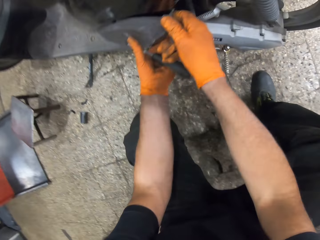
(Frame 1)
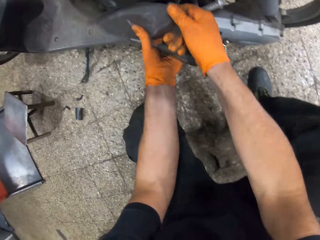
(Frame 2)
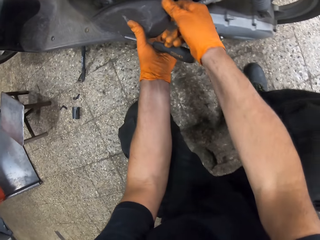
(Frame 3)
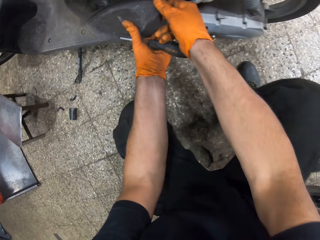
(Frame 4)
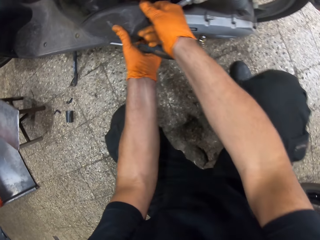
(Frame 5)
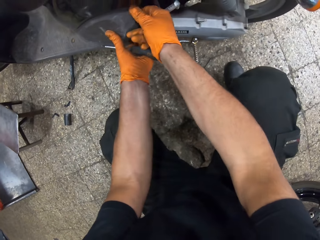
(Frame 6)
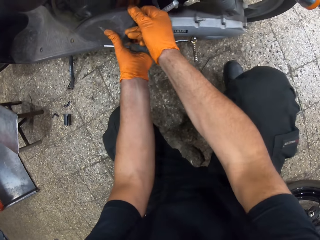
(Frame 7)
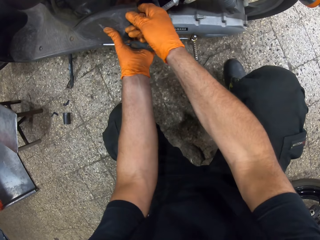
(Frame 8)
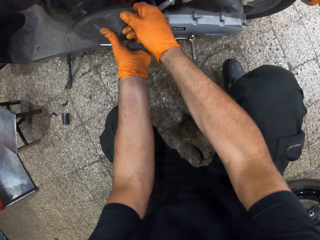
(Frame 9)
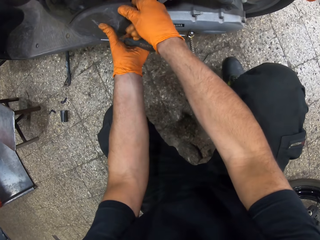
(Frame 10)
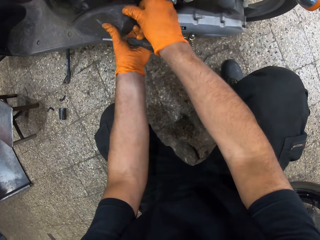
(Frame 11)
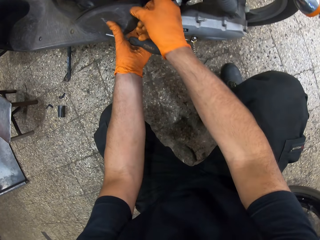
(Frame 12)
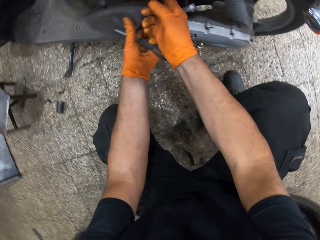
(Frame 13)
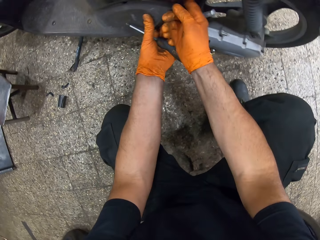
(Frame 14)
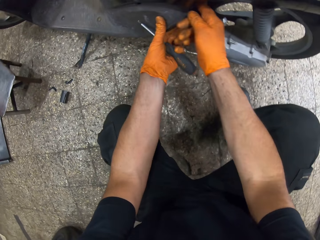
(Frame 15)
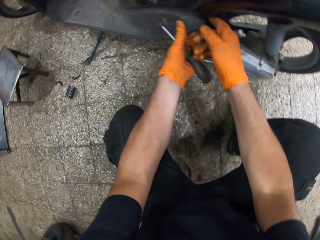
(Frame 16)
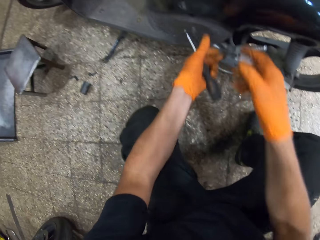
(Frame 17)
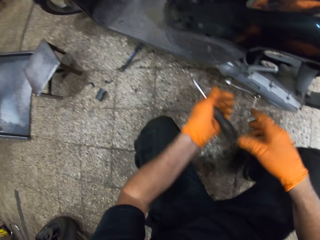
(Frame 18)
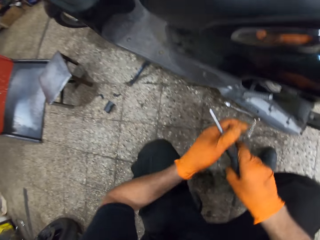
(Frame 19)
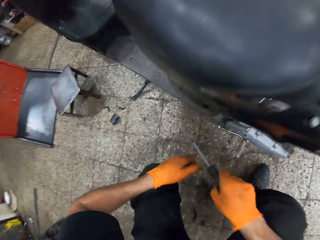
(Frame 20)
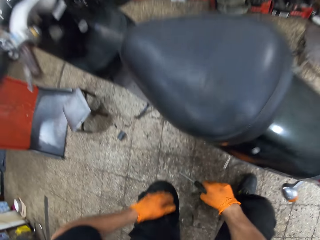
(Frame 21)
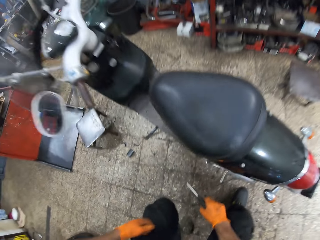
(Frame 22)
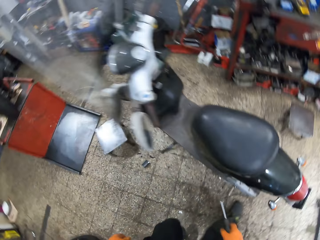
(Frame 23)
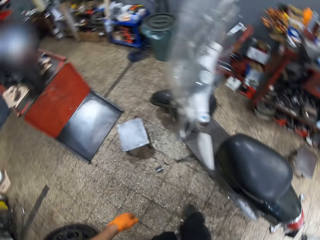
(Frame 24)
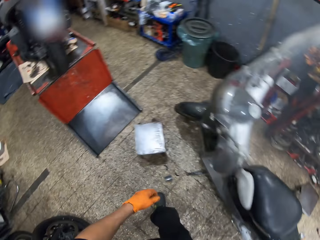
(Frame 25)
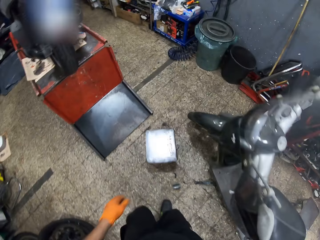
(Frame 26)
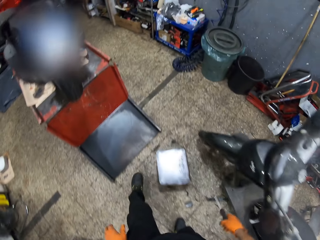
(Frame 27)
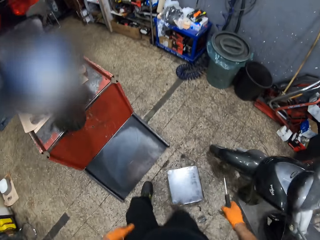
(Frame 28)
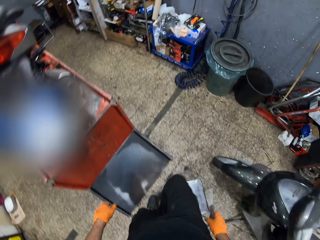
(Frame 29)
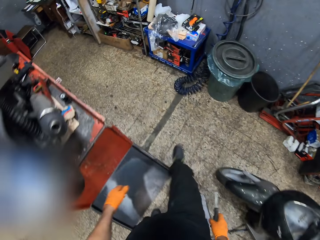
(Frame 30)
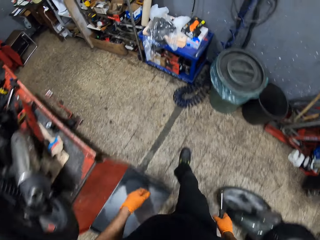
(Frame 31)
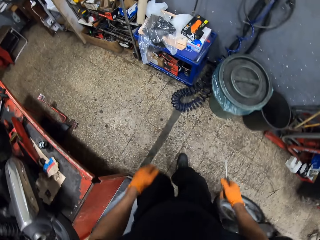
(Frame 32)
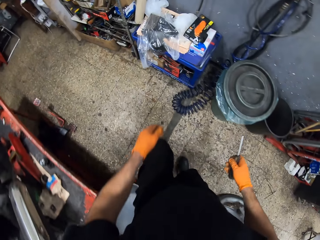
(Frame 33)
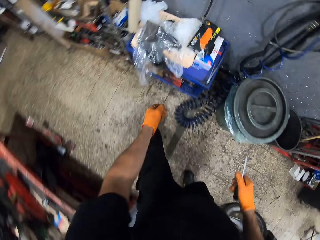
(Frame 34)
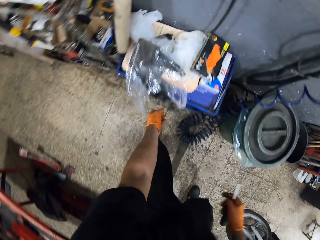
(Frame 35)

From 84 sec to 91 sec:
The camera wearer removes both hands from the scooter bike gear box. He passes the screwdriver in his left hand to his right hand. He stands beside the scooter bike. He moves towards a plastic table. He walks around.

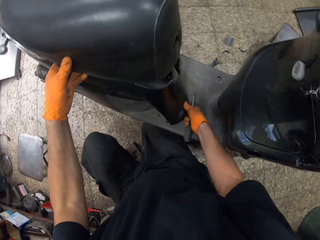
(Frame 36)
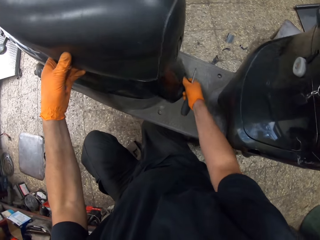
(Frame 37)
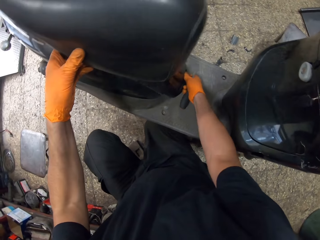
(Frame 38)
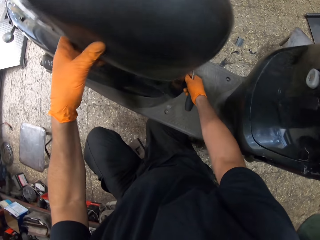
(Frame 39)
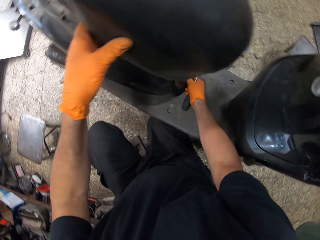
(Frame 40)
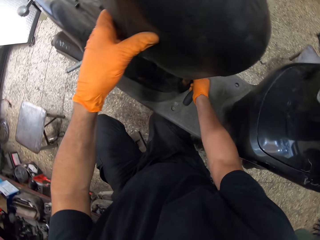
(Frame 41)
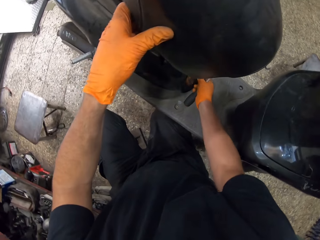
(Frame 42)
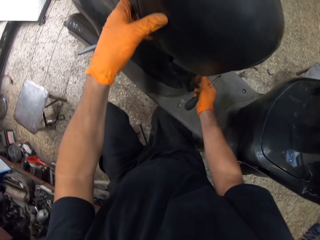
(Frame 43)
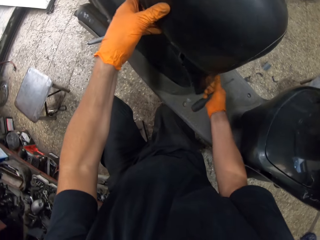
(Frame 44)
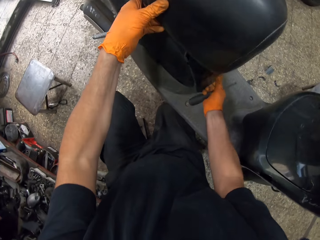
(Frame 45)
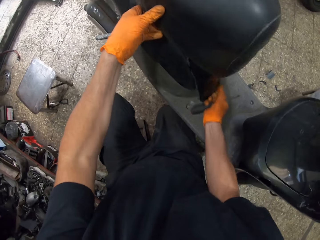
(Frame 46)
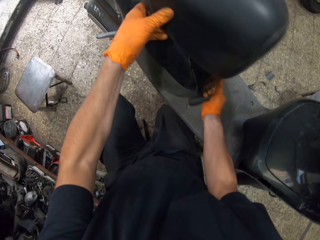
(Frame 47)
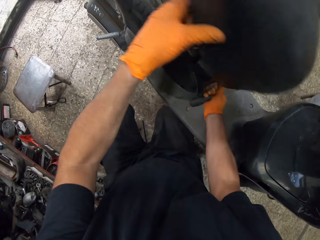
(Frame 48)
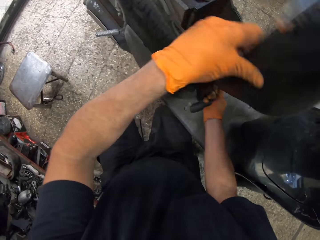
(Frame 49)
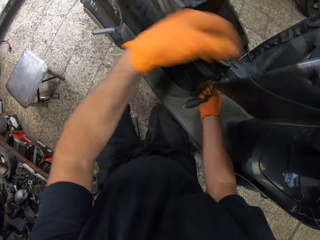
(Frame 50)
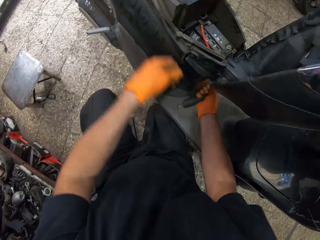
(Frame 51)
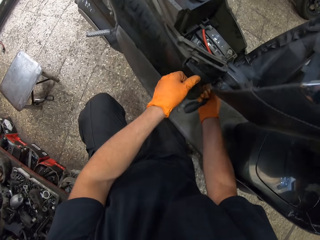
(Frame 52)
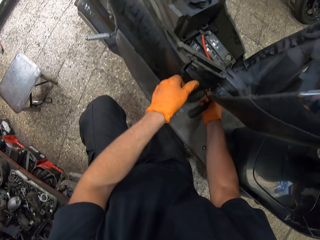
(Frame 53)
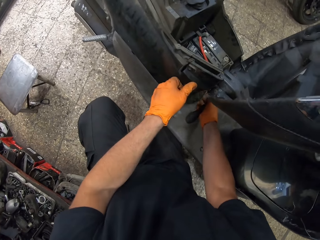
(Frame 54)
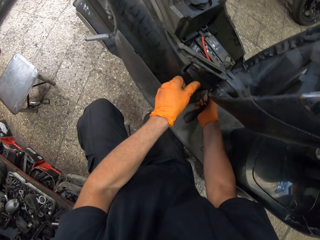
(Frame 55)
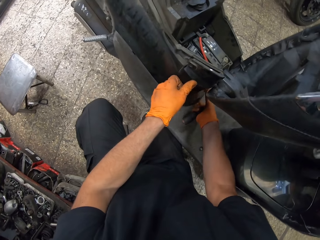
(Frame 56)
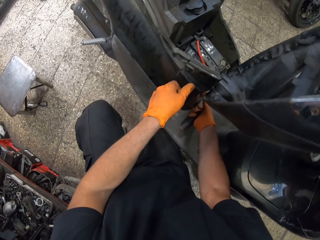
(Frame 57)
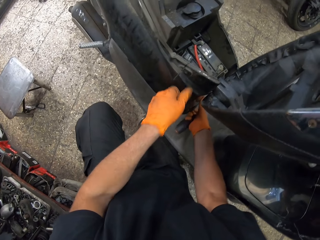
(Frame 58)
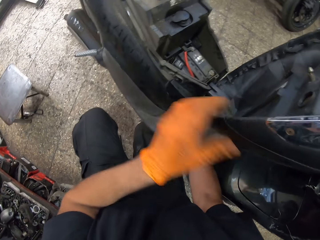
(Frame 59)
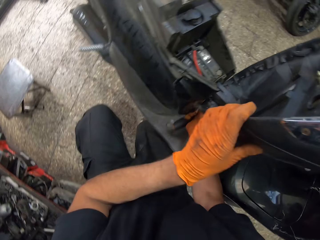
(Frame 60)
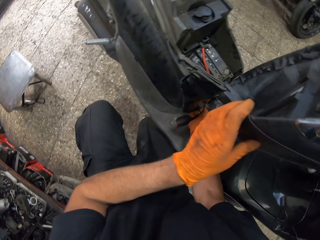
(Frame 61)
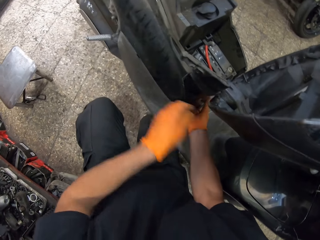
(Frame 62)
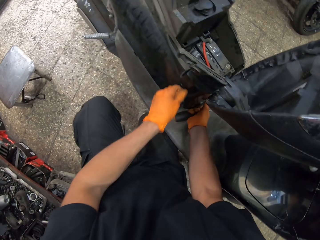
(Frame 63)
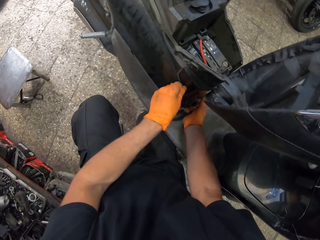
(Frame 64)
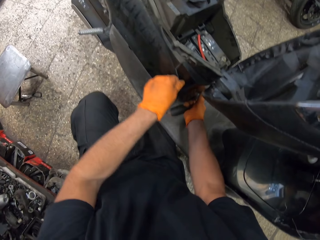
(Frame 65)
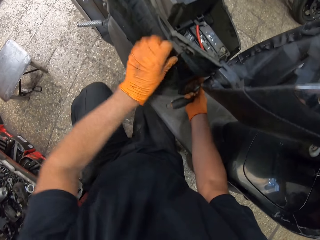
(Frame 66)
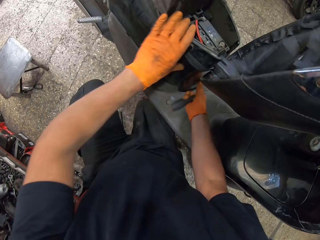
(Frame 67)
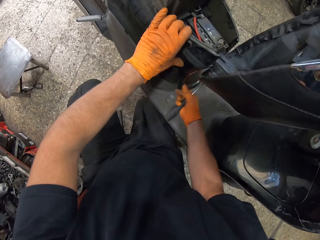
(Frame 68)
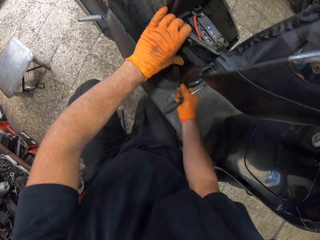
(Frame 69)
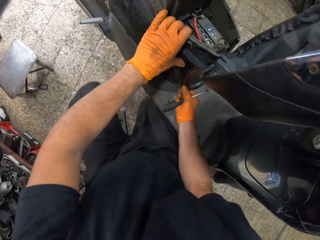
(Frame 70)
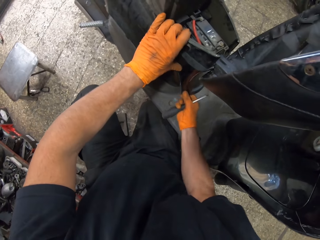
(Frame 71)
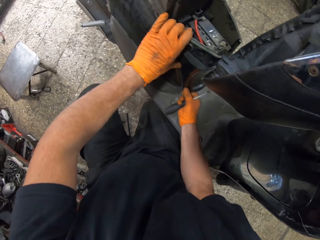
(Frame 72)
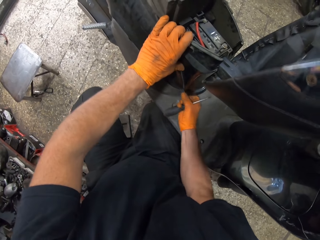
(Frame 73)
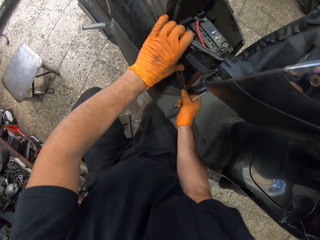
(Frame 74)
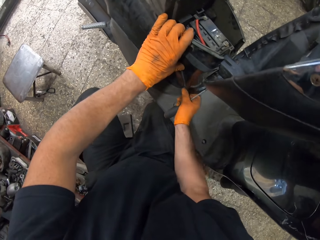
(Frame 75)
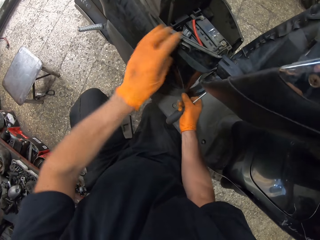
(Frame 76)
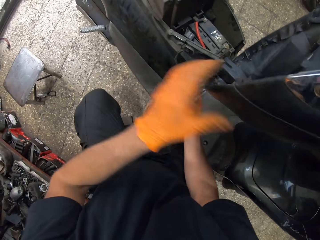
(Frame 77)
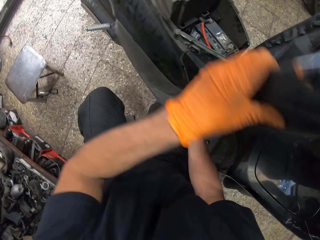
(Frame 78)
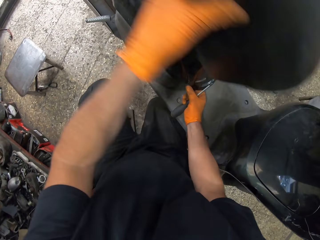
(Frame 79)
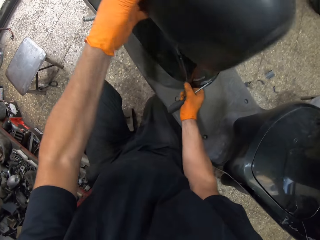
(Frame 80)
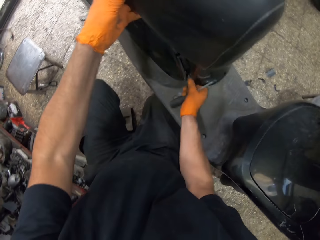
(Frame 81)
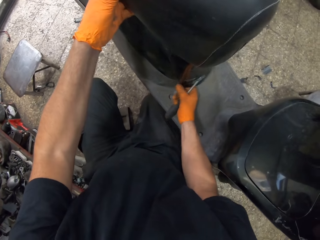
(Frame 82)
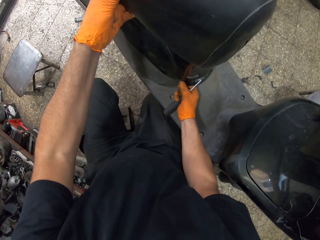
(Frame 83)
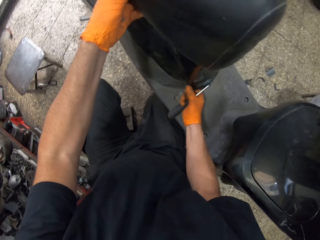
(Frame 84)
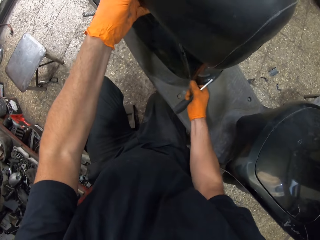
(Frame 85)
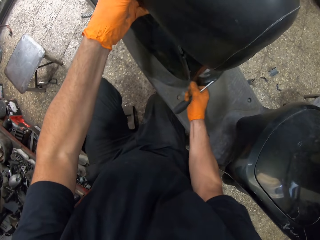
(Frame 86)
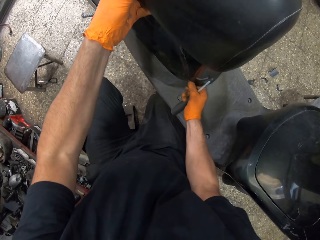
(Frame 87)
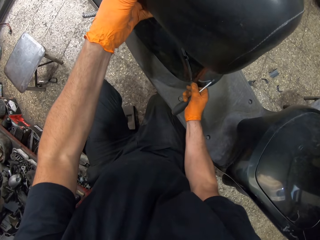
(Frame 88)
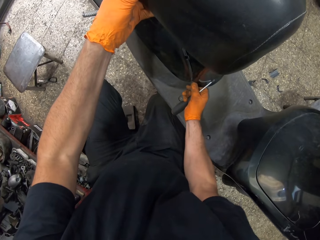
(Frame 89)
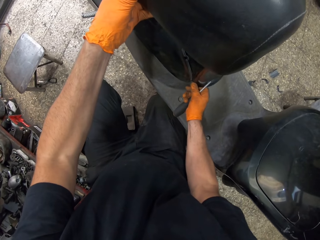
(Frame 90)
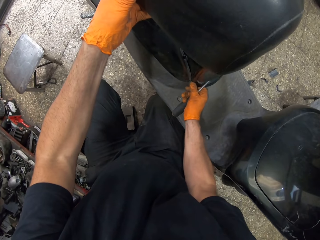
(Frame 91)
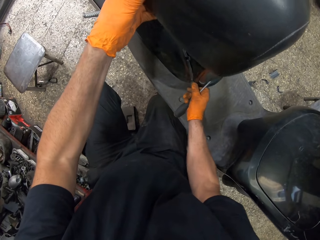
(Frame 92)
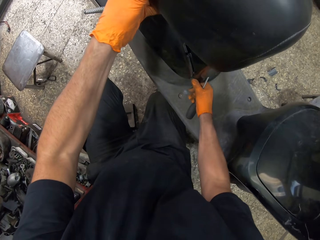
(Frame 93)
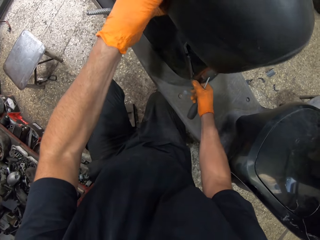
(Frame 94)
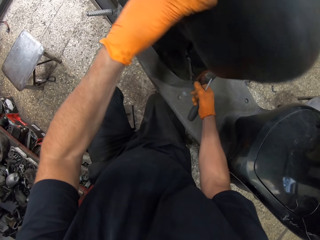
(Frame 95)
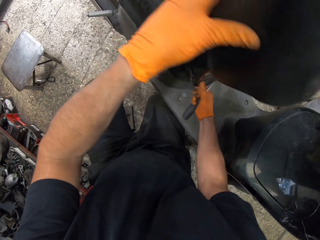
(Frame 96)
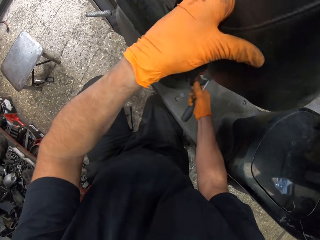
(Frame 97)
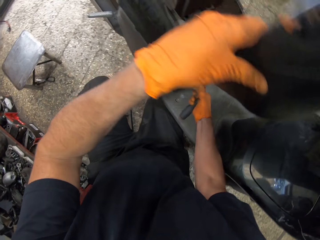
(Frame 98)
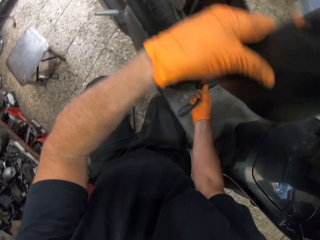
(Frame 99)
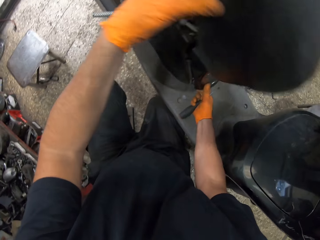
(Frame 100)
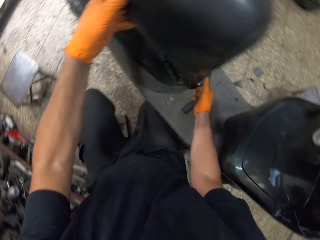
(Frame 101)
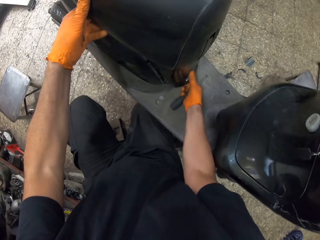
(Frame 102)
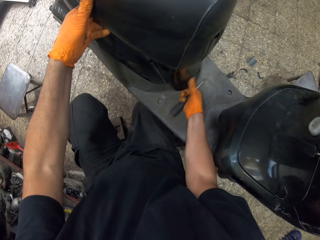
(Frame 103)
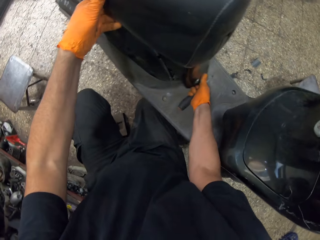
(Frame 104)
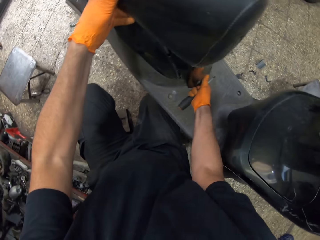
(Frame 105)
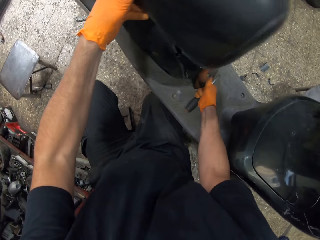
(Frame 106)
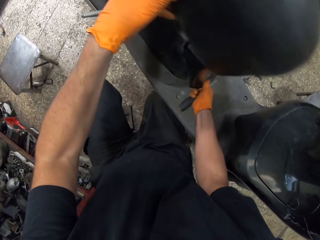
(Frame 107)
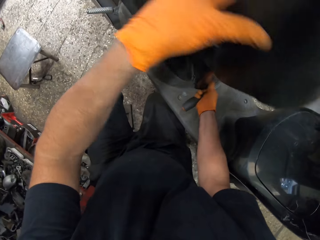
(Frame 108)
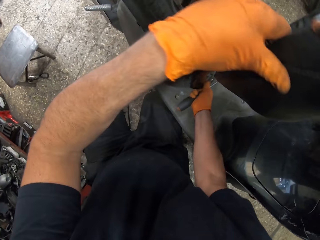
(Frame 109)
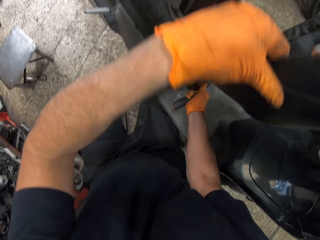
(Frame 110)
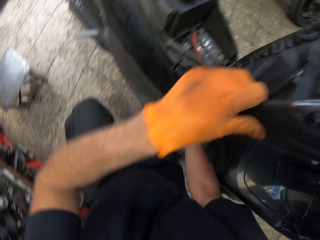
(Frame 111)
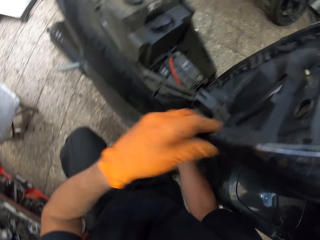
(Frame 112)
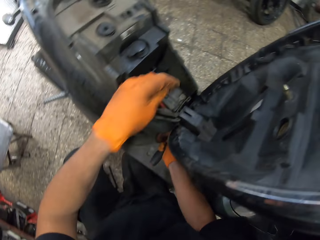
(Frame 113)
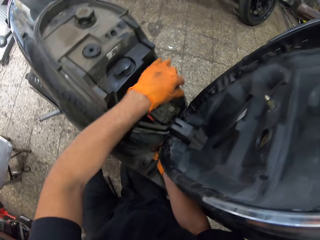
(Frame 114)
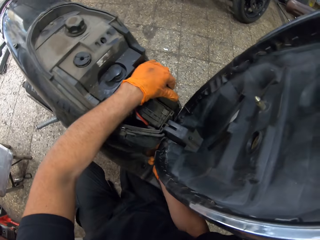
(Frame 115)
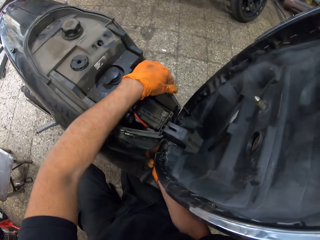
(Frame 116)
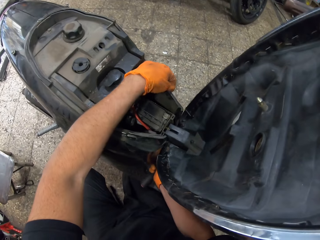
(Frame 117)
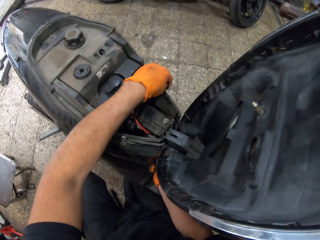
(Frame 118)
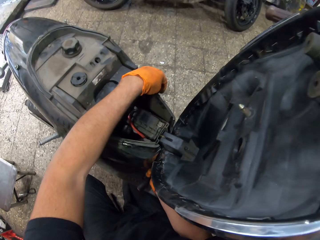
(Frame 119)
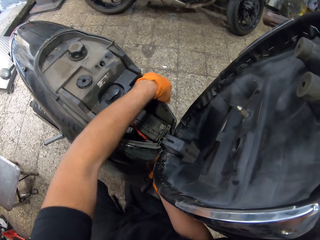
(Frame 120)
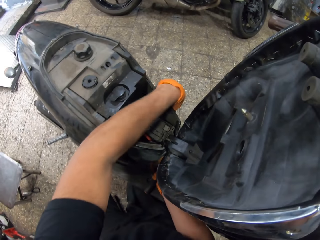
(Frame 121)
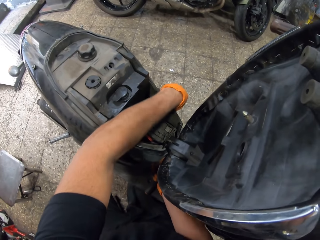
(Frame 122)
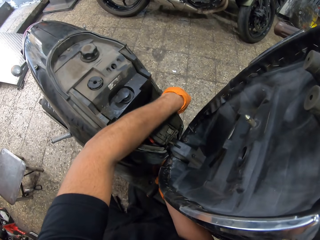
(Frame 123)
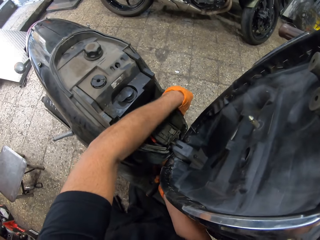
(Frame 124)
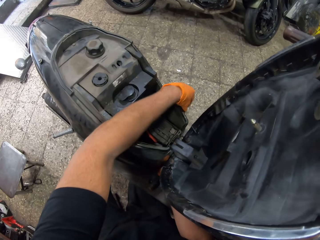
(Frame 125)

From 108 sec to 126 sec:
The camera wearer closes the motorbike seat. They join something on the motorbike. They push back the seat. They join something on the motorbike.
